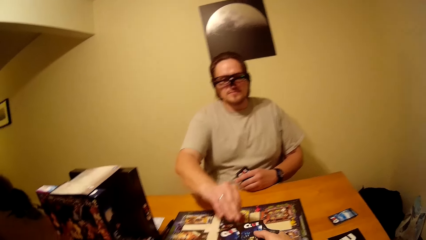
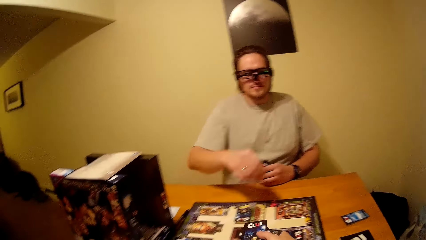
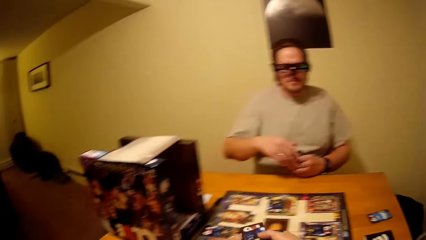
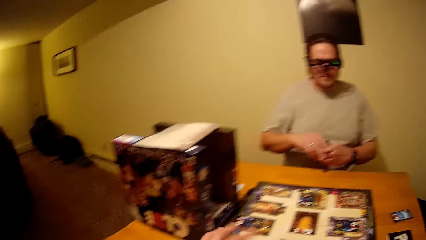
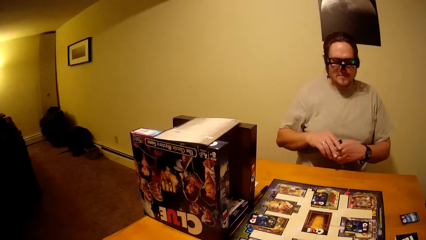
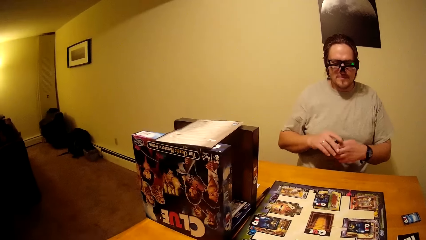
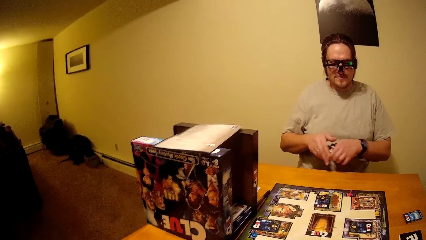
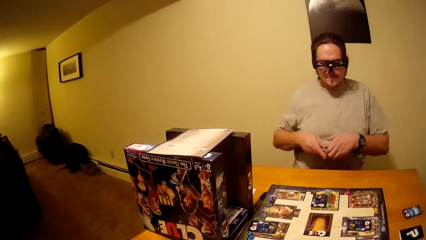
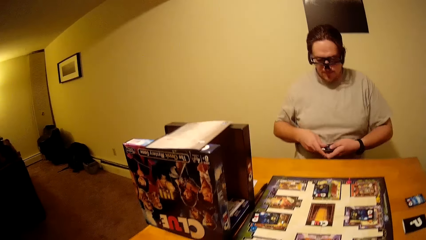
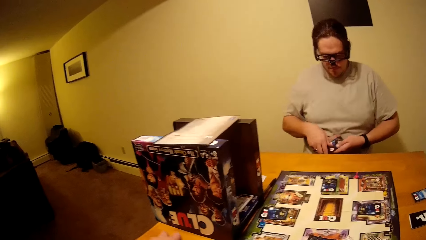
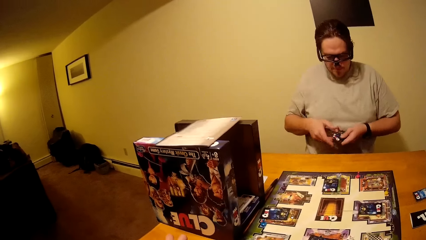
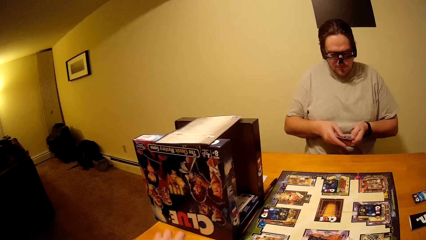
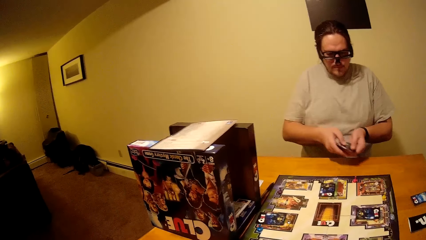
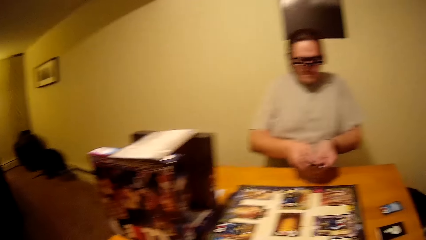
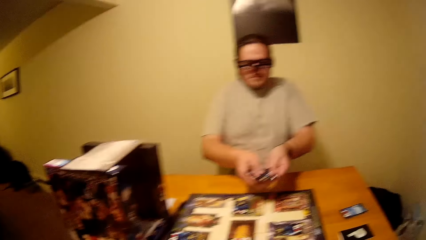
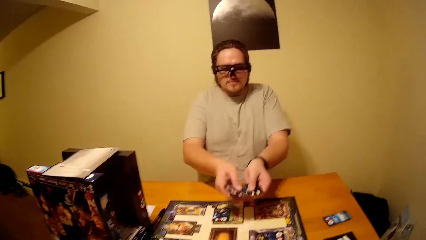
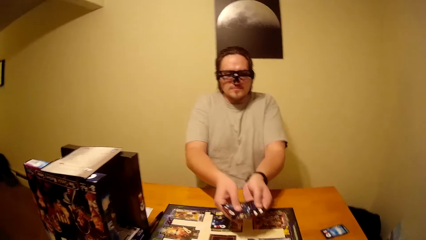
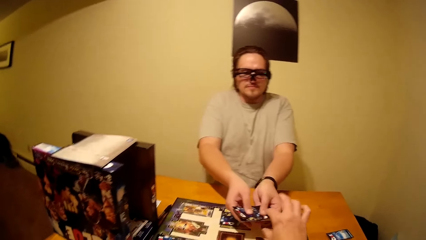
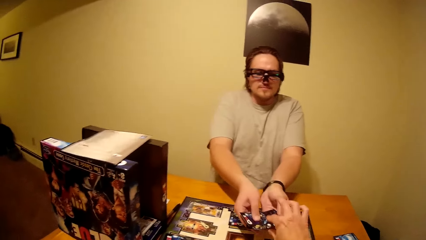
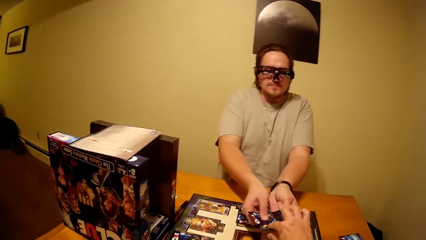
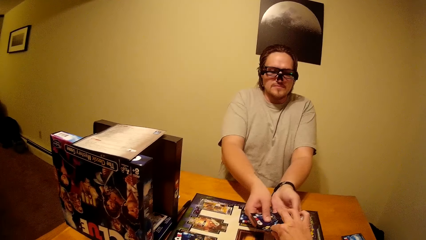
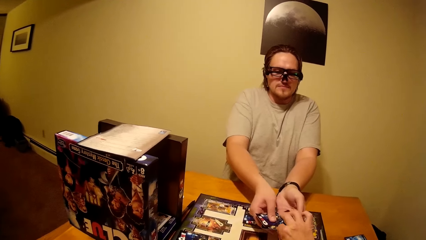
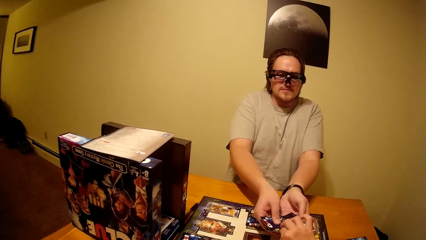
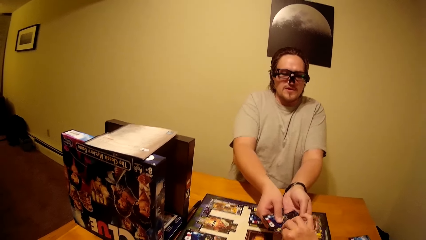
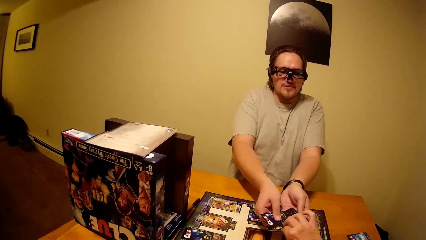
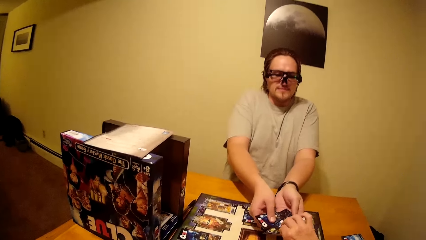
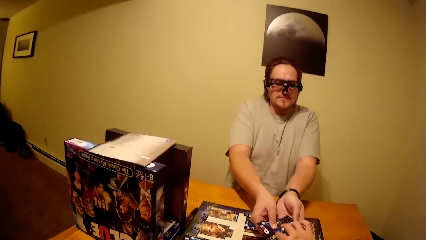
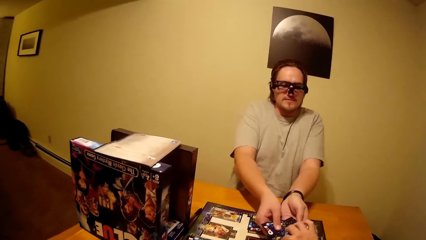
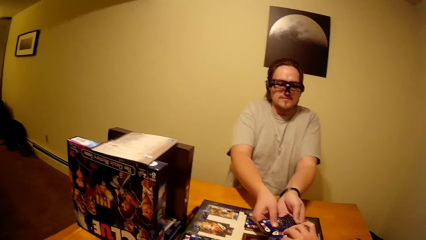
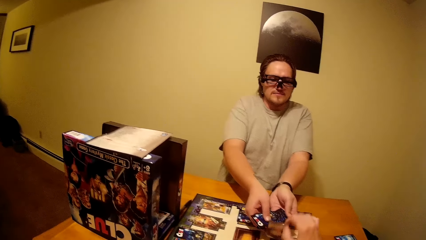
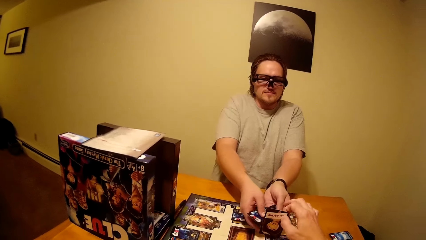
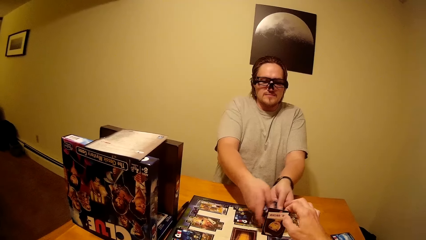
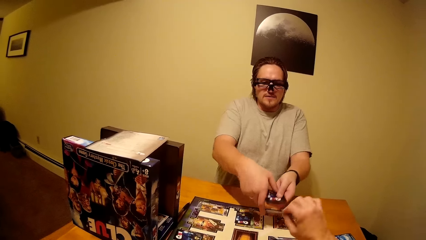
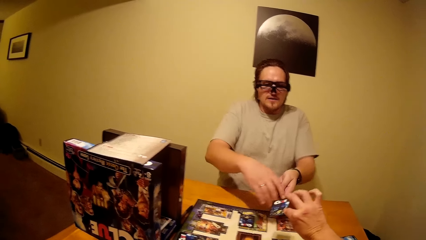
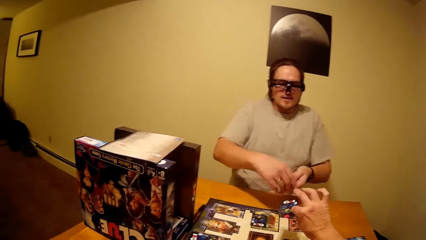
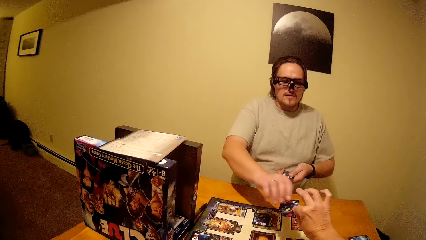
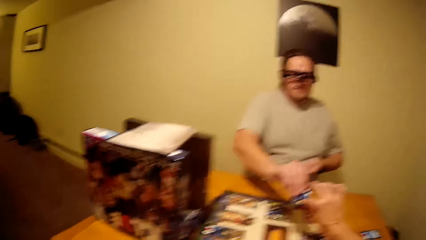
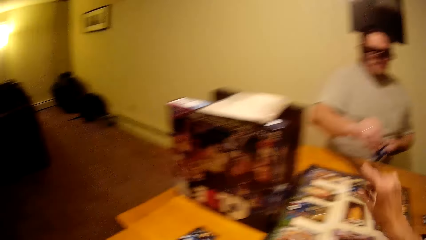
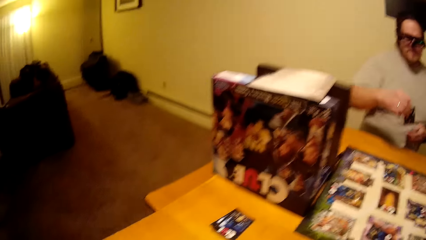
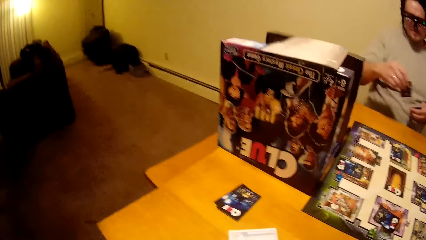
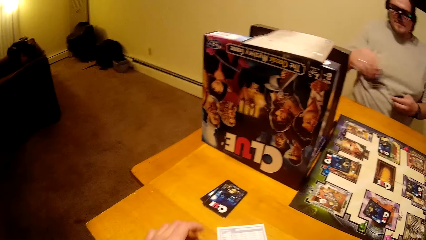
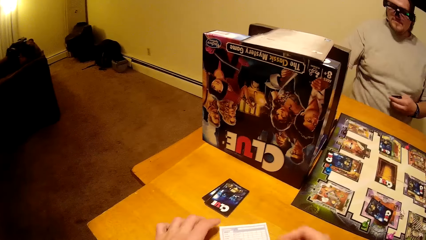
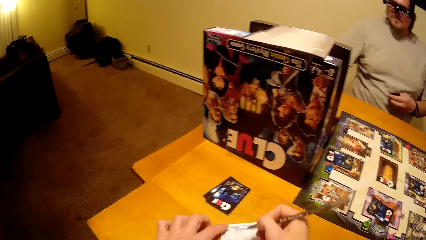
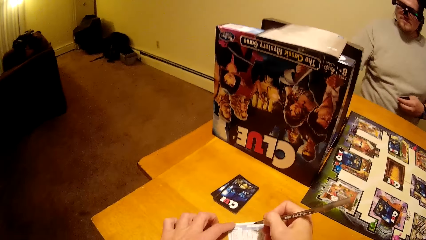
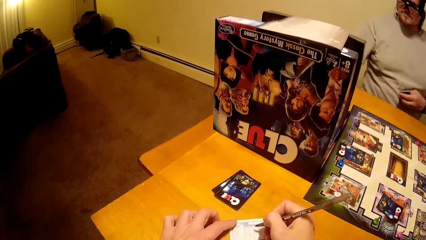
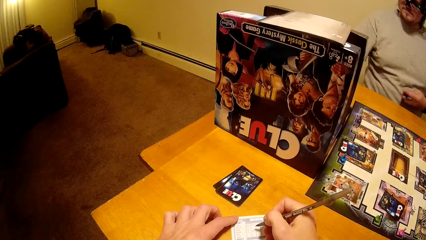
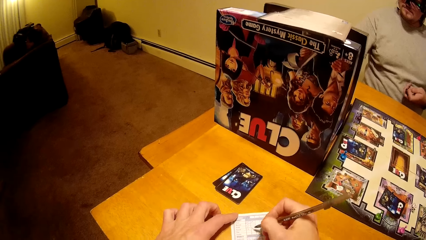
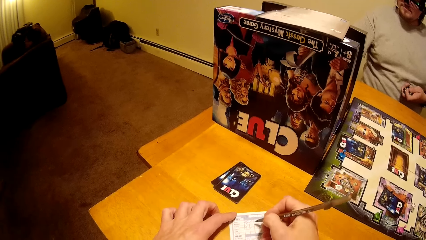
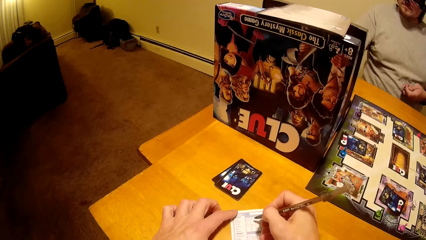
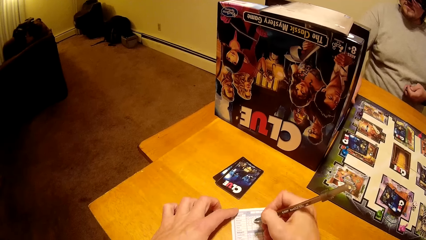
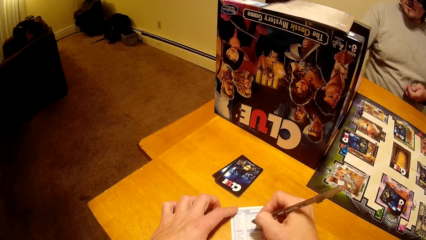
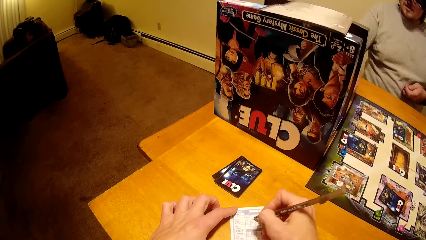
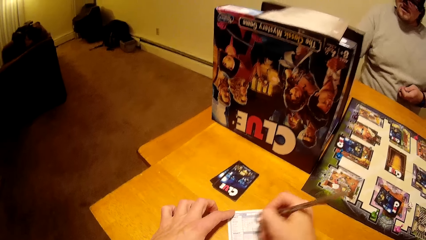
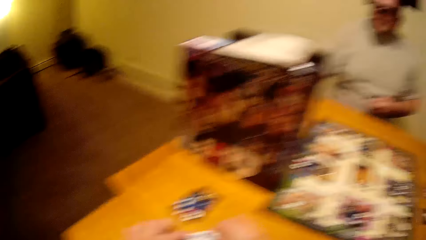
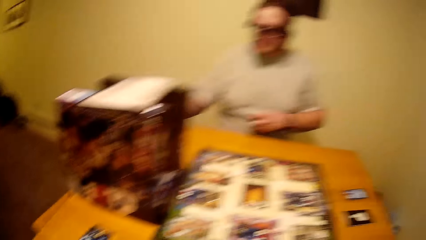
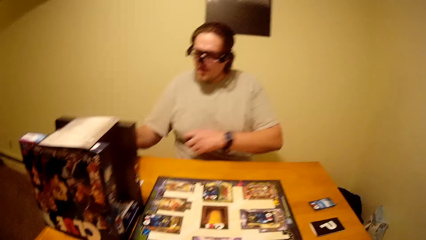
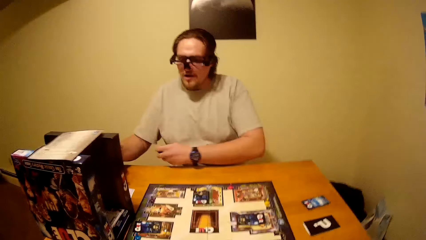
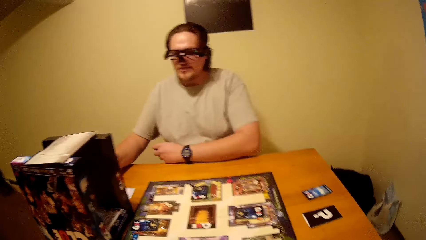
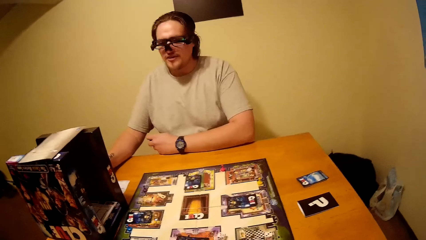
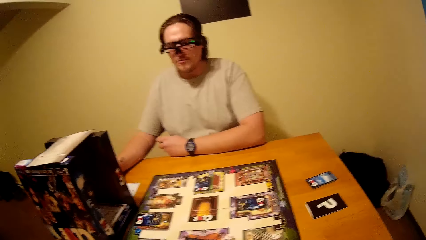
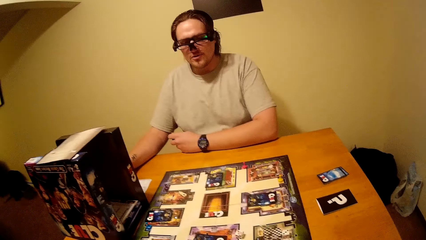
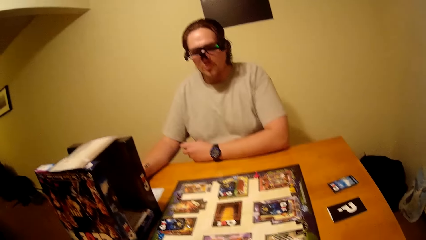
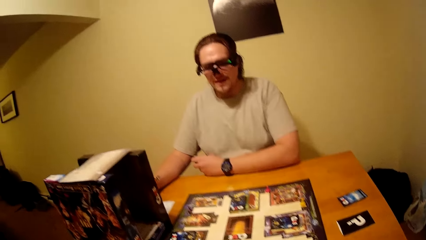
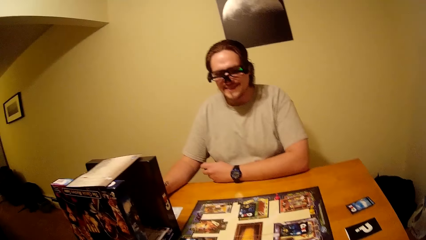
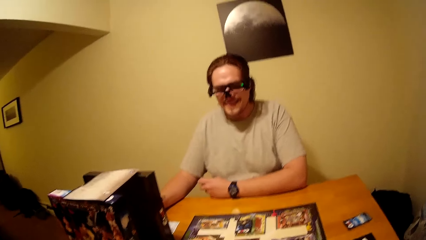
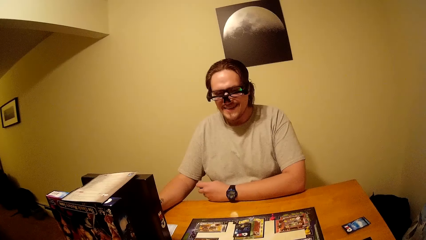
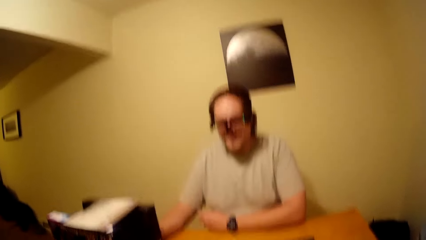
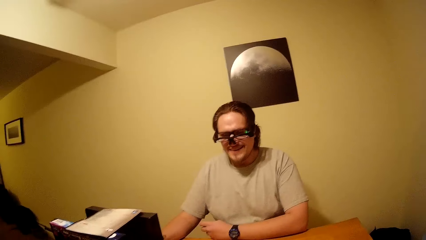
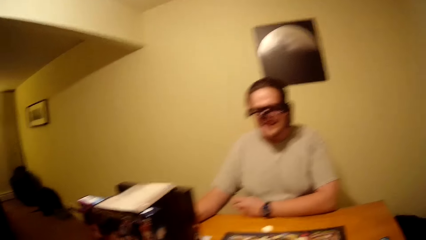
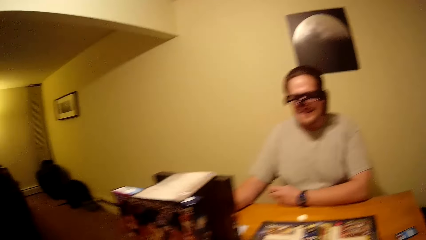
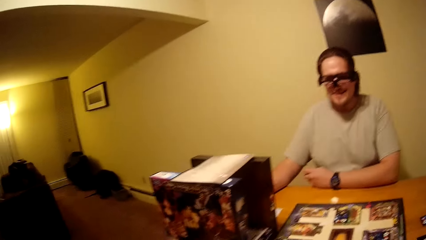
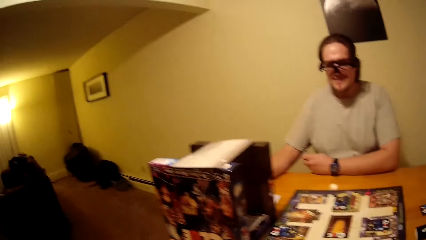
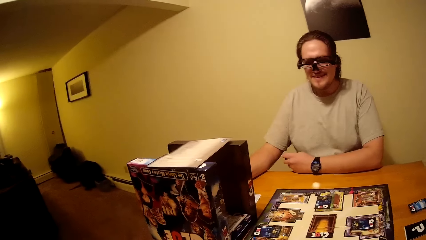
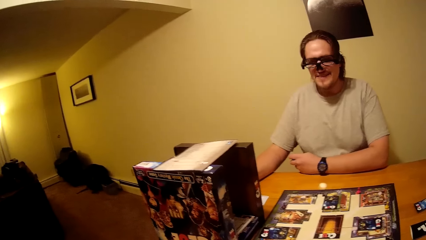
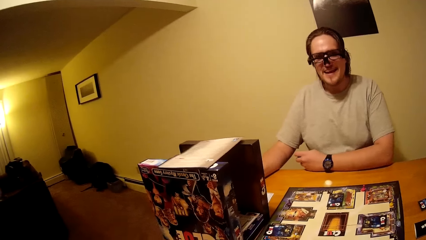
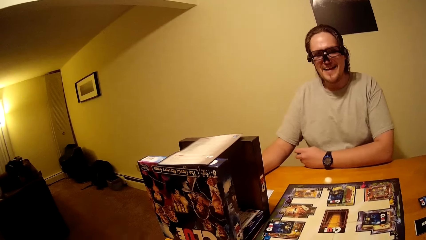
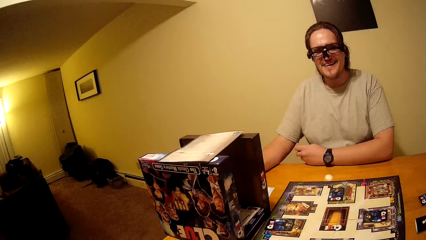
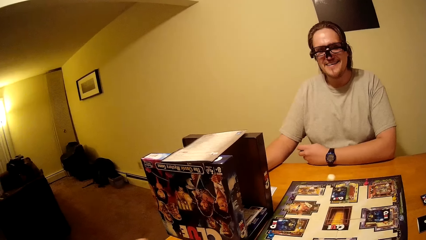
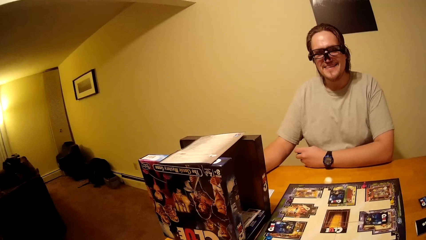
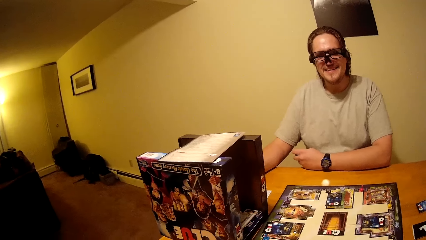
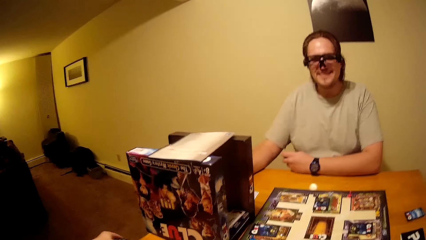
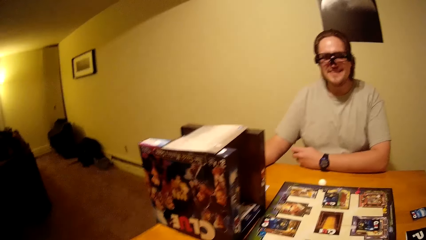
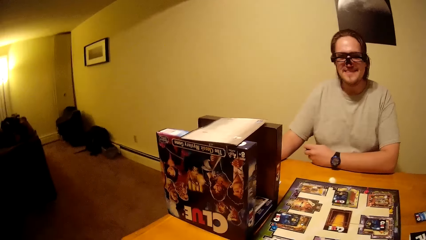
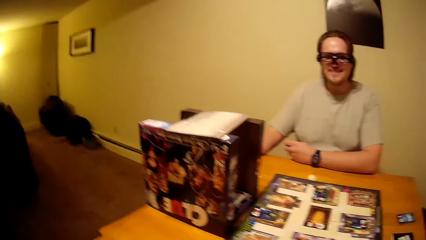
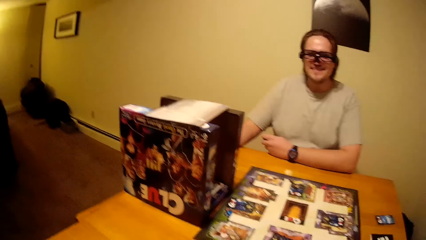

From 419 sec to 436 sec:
A man puts a card on the board. He holds the cards with both hands and spreads the cards. The man touches playing cards. The camera wearer picks a card. The man folds the cards. The camera wearer hands the man a card. The man picks the card from the camera wearer. The camera wearer writes on a paper.
